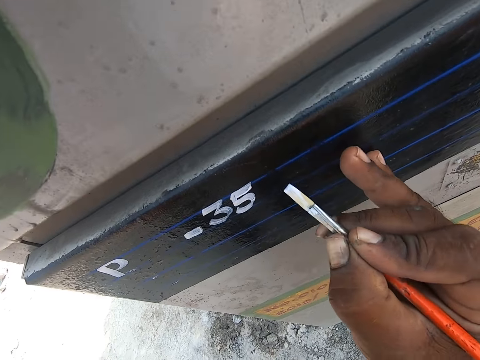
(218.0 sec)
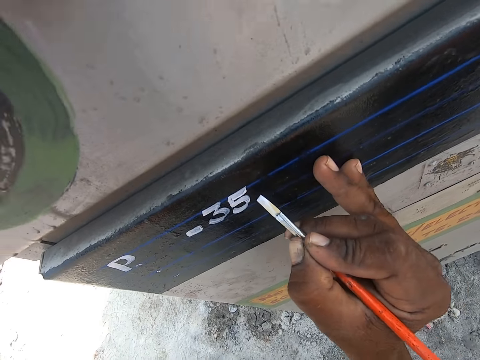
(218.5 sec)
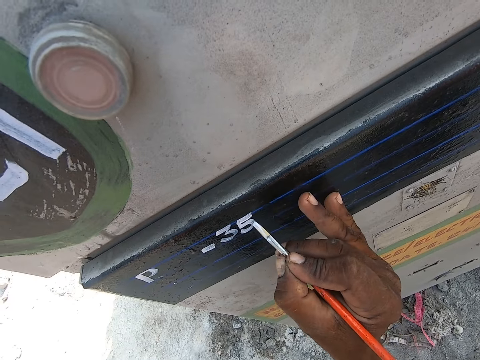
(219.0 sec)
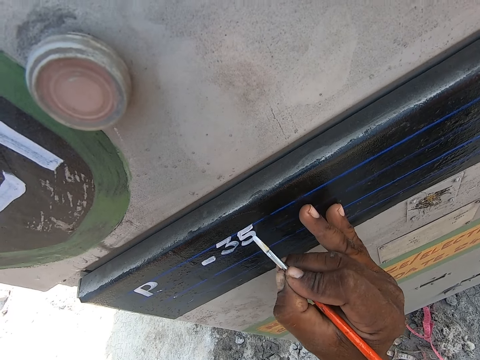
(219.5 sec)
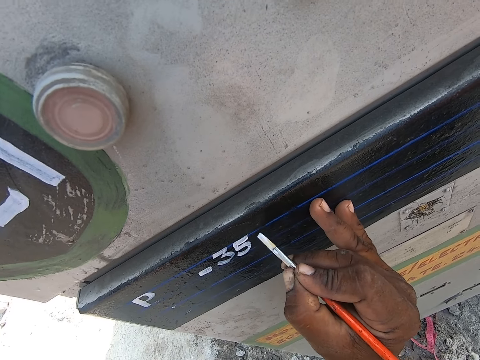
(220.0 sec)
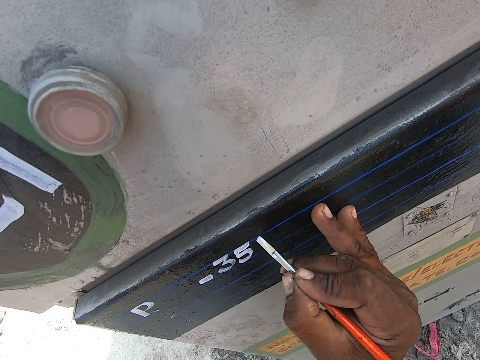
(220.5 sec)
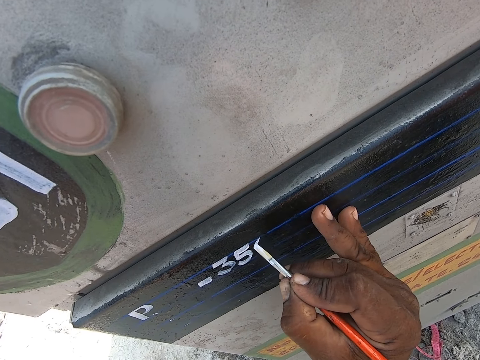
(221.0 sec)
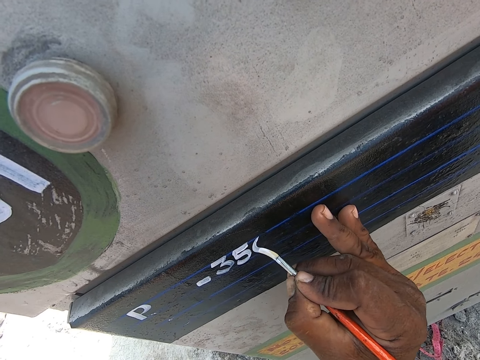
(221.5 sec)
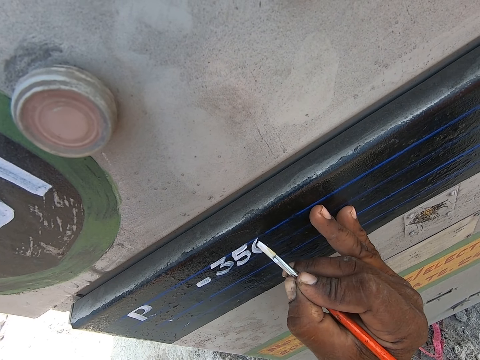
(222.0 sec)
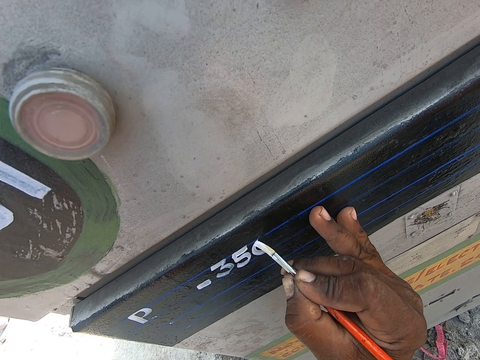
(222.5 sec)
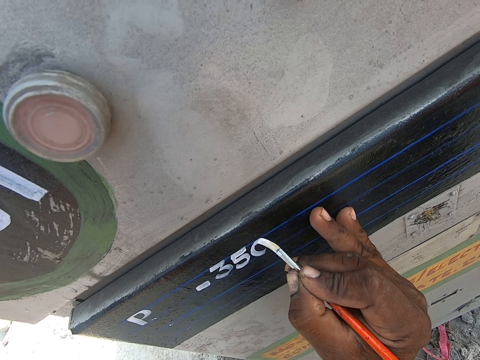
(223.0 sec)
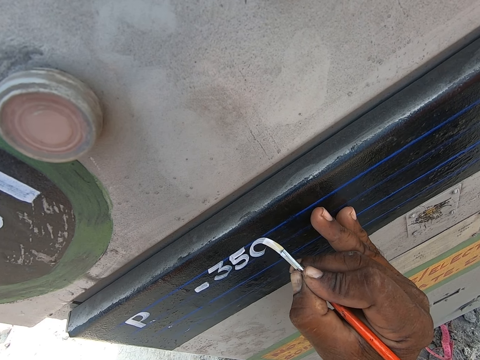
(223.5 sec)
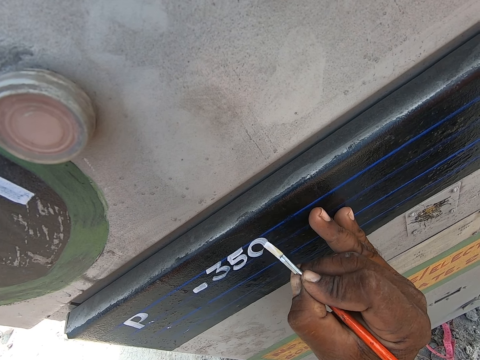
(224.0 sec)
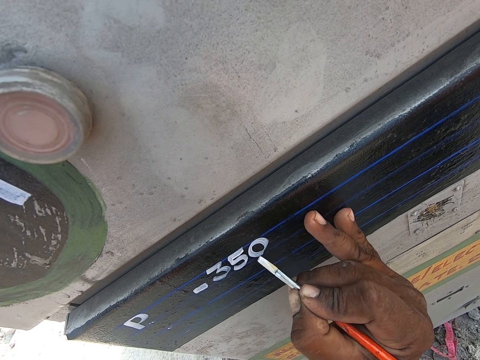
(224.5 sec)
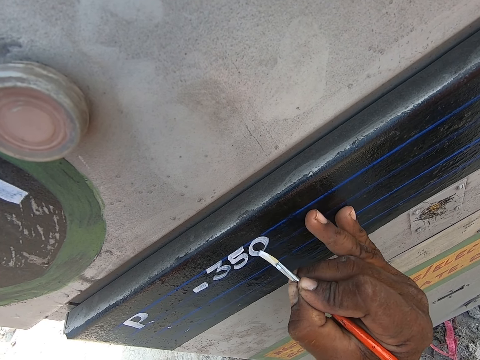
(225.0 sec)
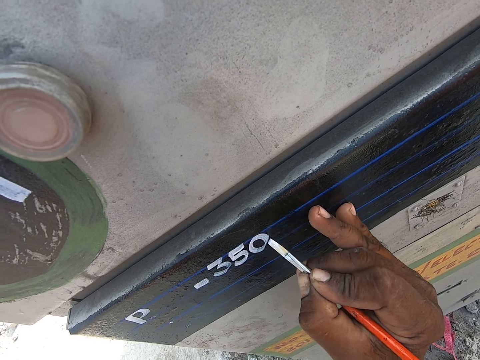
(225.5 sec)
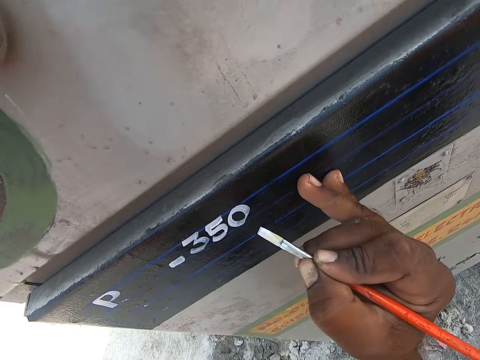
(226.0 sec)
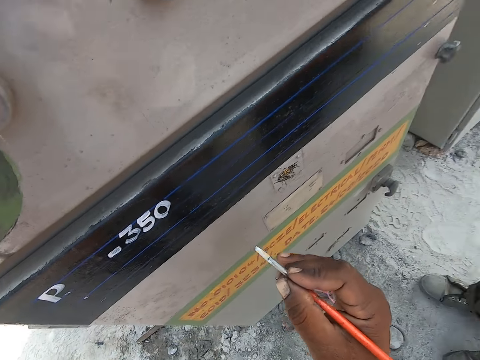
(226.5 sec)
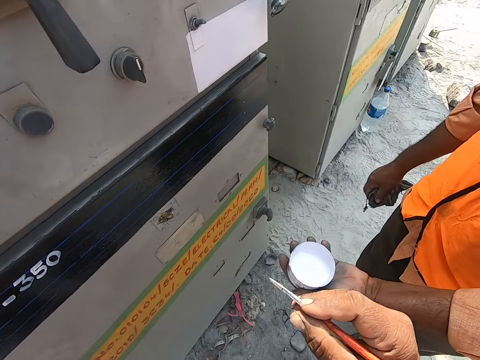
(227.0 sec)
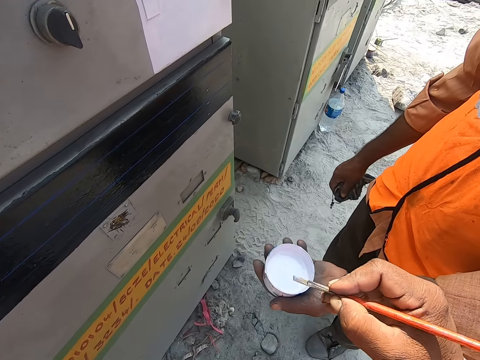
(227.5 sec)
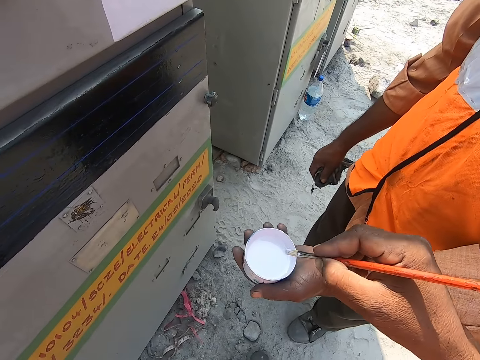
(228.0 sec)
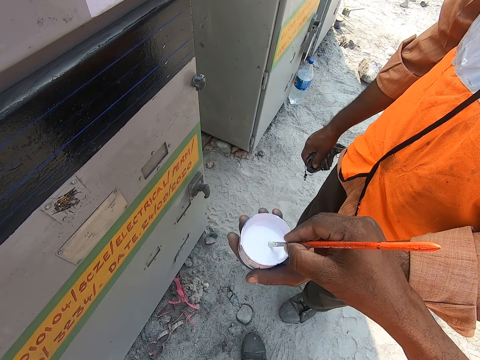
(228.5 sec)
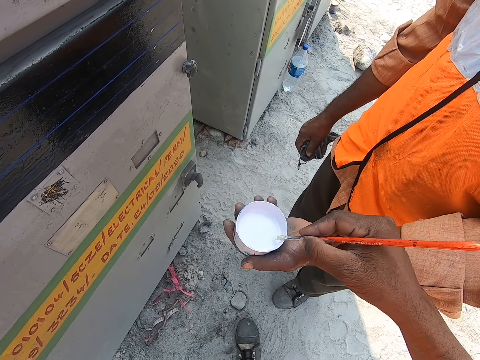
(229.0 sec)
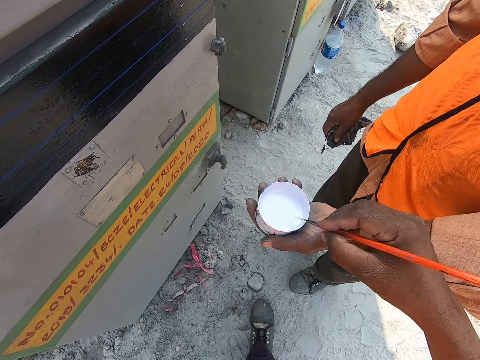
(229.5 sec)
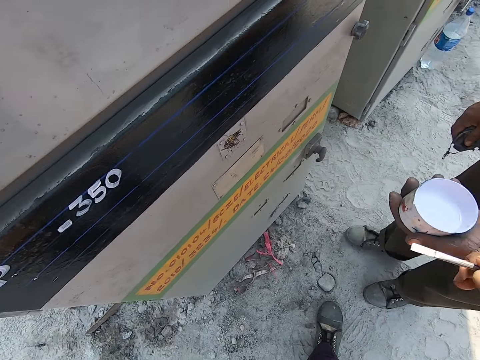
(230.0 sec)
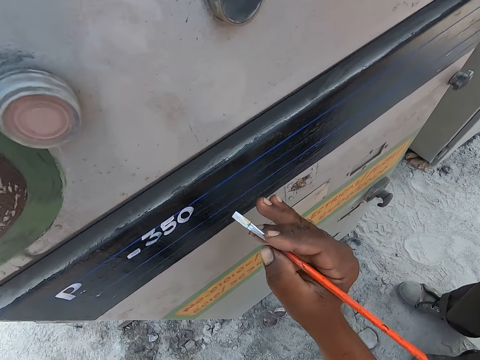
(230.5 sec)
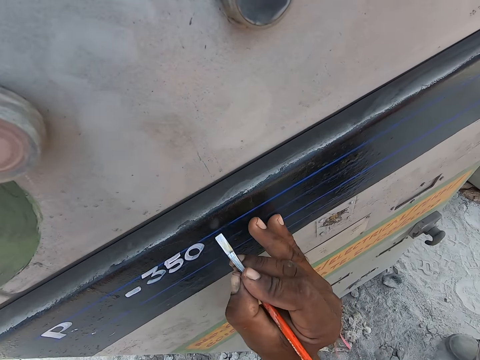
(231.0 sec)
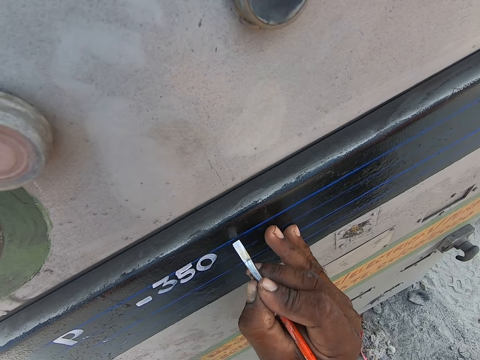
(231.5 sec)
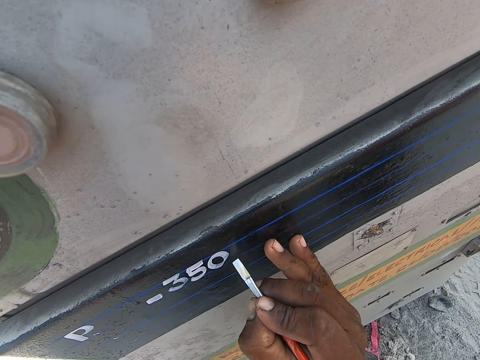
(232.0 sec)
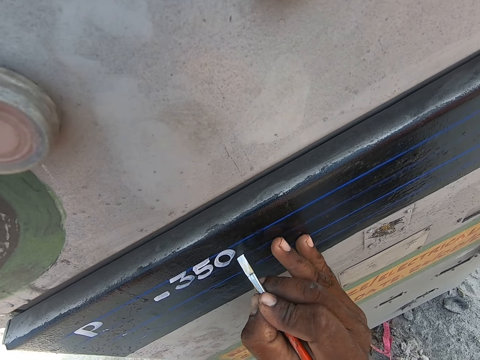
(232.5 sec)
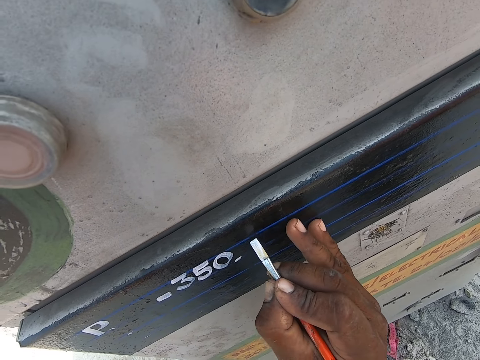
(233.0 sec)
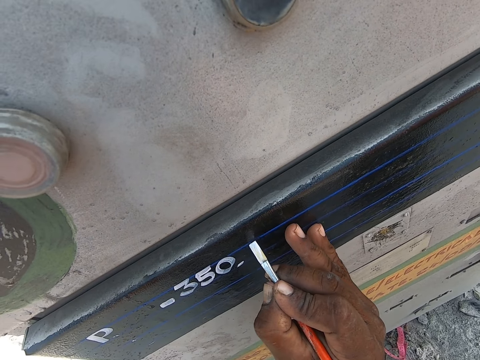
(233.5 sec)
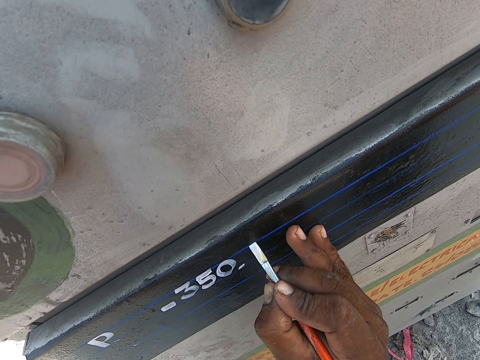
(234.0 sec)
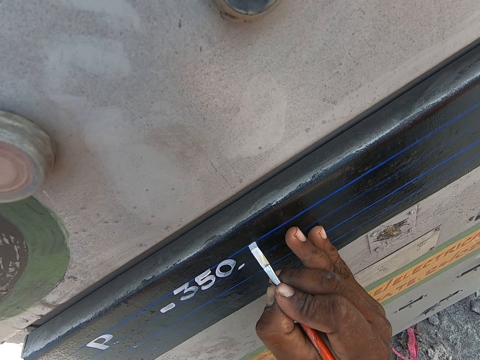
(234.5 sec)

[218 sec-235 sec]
The camera wearer picks paint with a brush in his right hand. He paints the surface of something with the brush in his right hand.

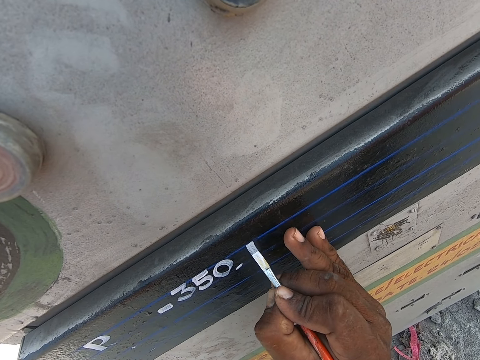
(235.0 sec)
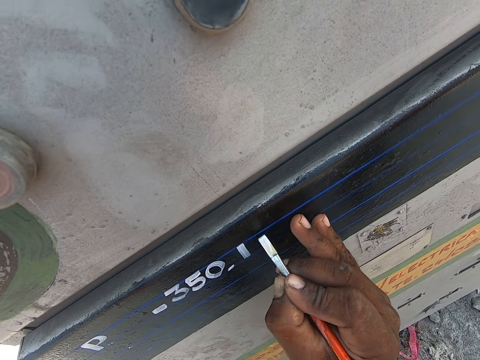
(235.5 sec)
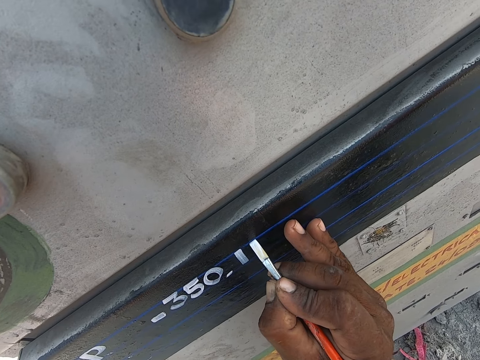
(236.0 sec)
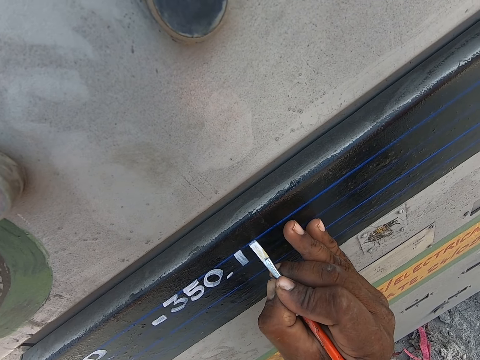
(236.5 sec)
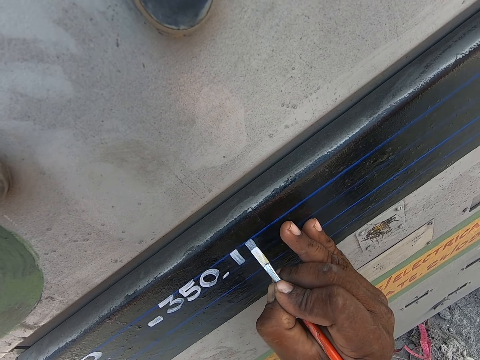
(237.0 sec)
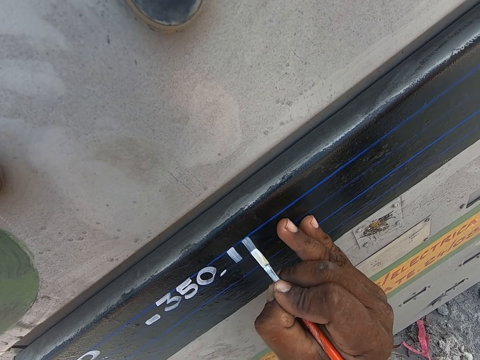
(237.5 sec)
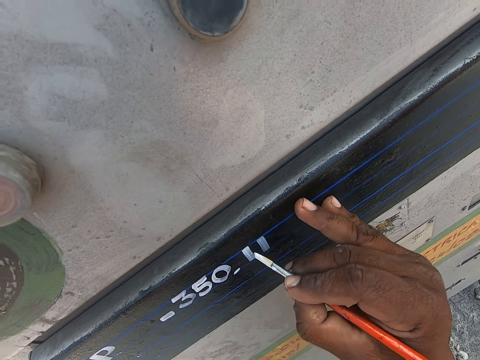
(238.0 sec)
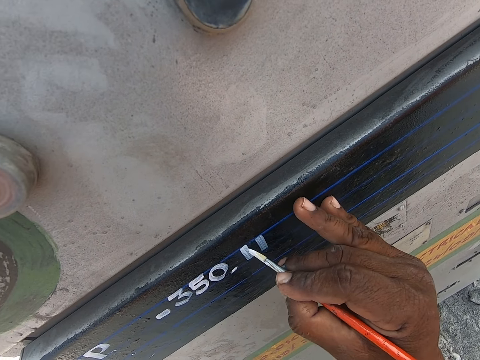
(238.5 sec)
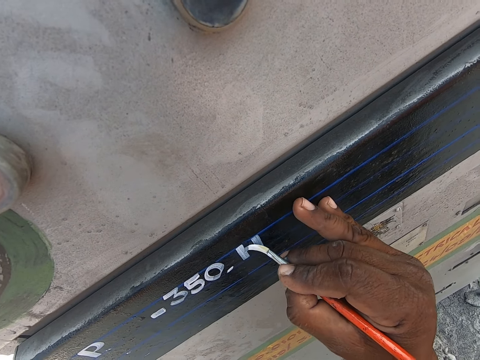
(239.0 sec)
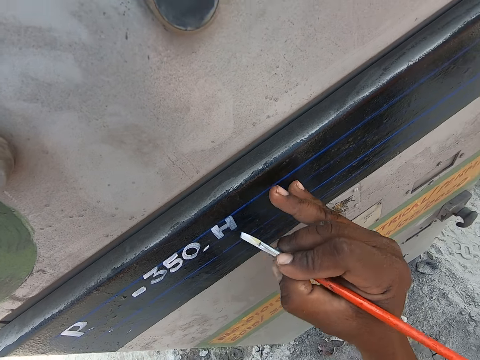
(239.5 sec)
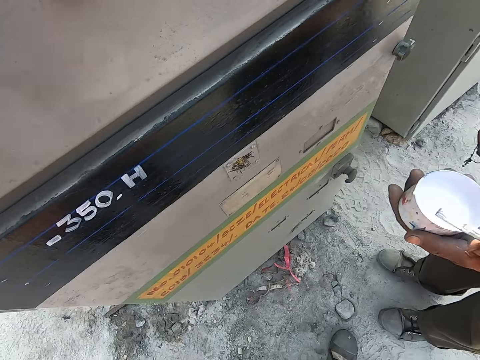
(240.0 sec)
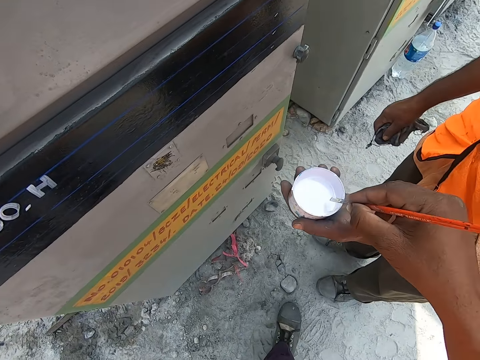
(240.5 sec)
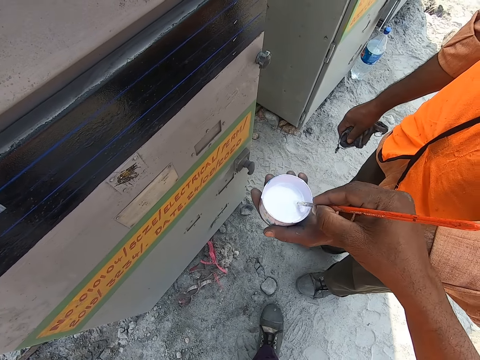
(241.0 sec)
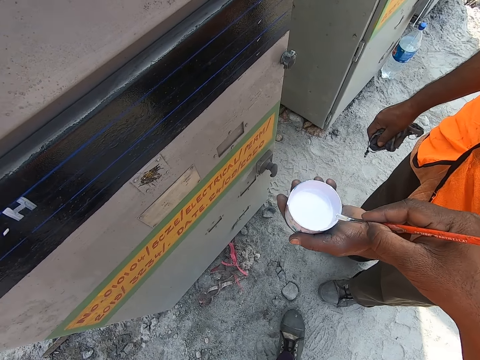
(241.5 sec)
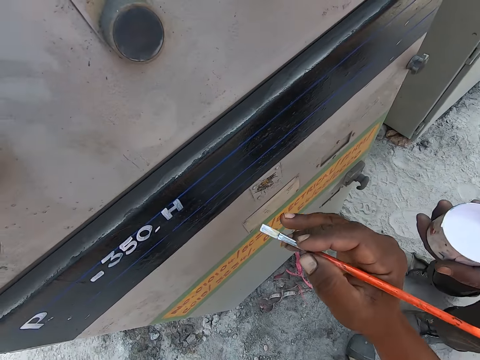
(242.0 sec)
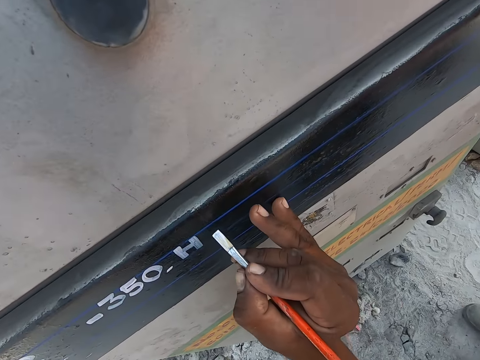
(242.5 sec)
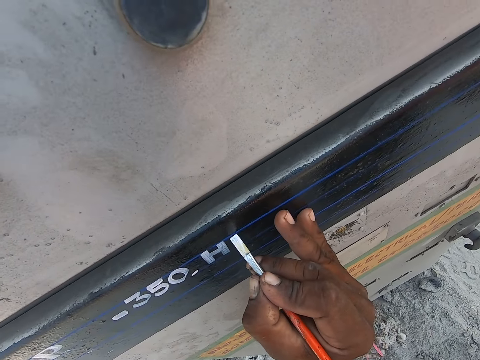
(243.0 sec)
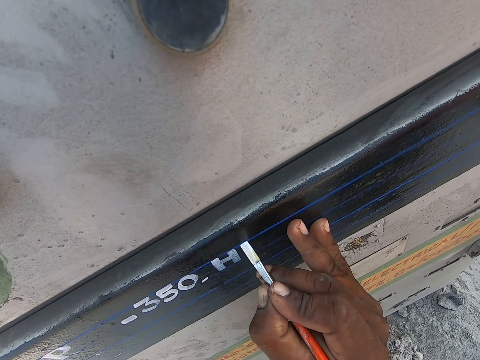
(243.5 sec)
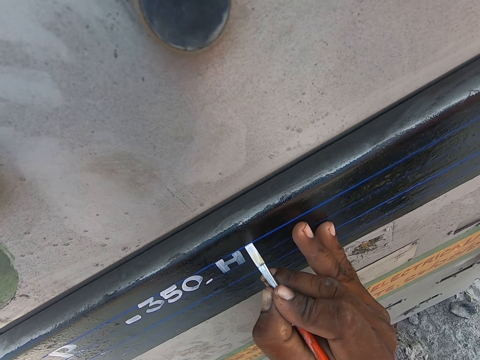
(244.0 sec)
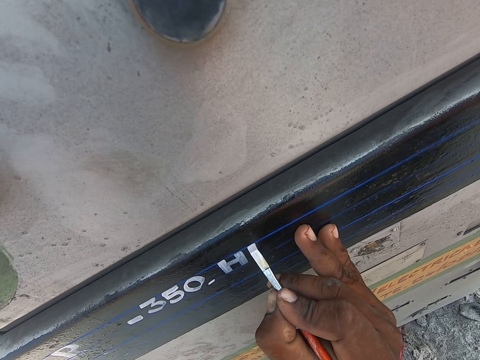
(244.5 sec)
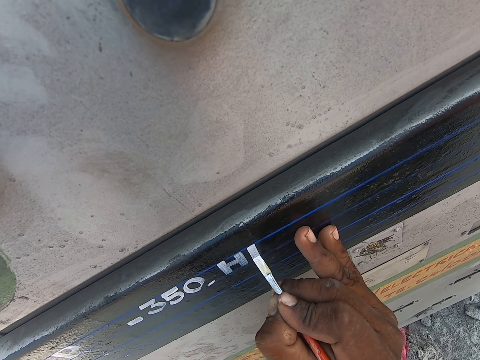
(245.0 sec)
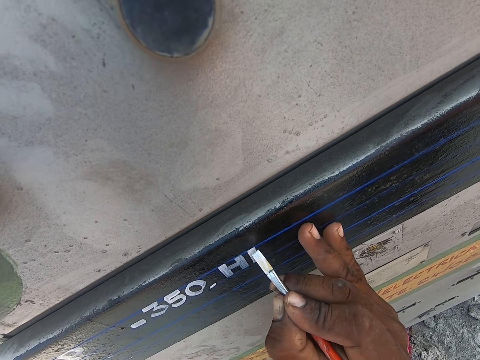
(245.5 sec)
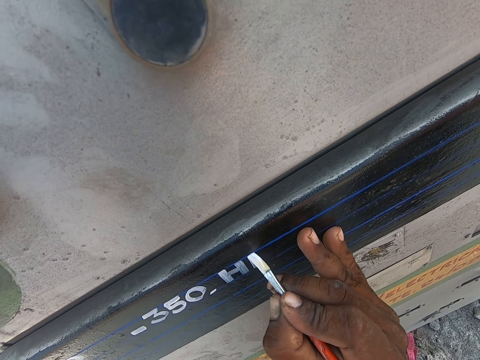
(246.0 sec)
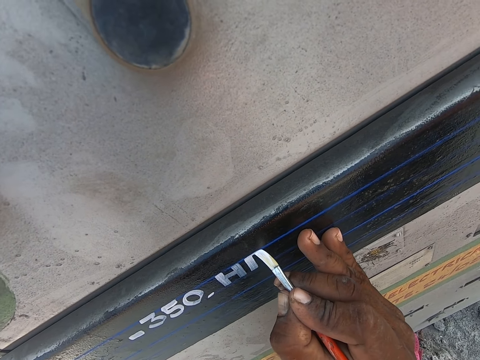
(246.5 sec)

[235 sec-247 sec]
The camera wearer picks paint with a brush in his right hand. He paints the surface of something with the brush in his right hand.
